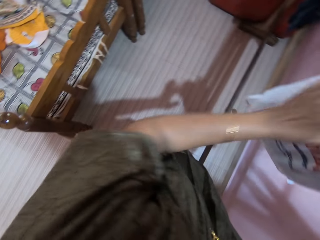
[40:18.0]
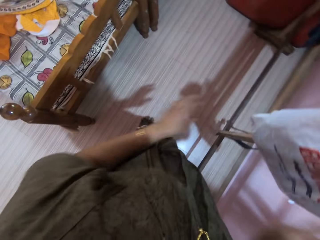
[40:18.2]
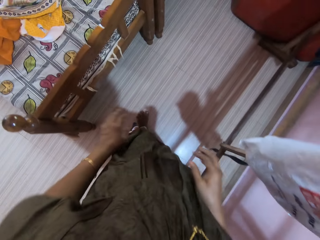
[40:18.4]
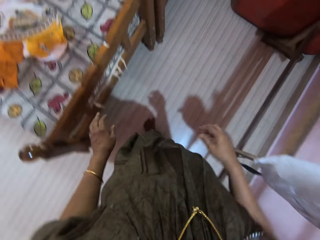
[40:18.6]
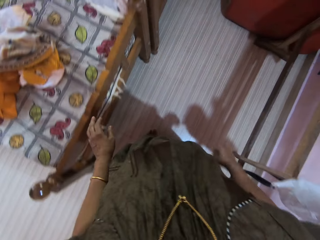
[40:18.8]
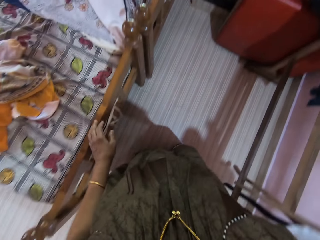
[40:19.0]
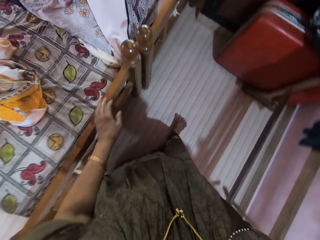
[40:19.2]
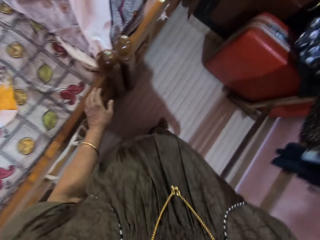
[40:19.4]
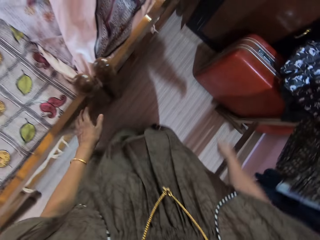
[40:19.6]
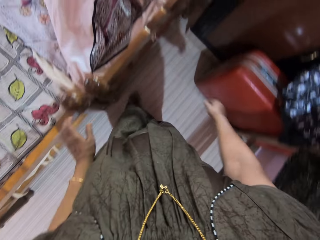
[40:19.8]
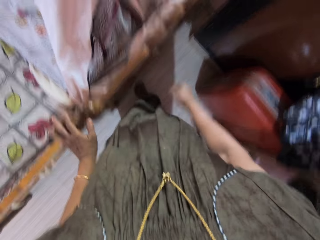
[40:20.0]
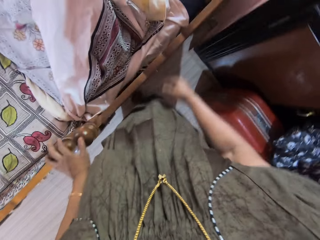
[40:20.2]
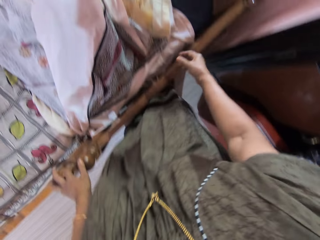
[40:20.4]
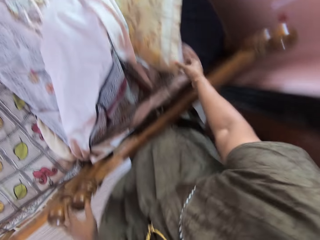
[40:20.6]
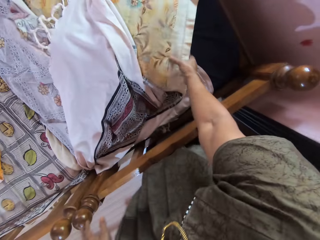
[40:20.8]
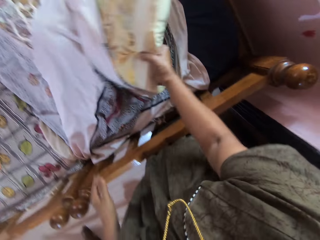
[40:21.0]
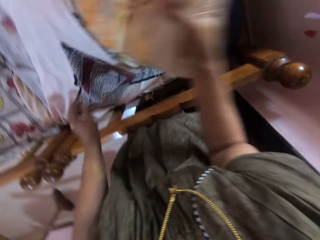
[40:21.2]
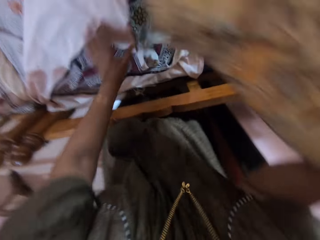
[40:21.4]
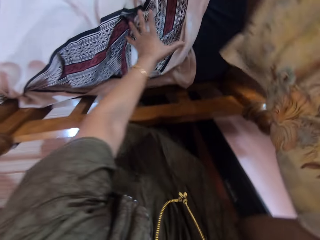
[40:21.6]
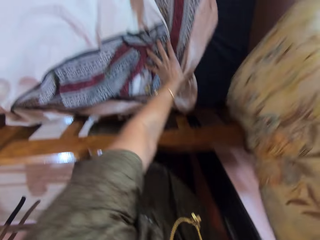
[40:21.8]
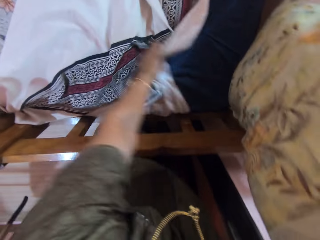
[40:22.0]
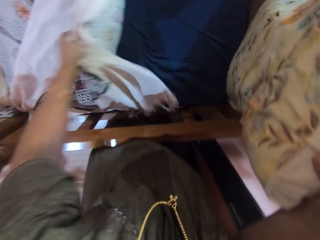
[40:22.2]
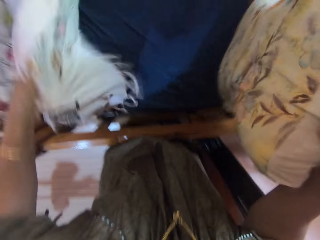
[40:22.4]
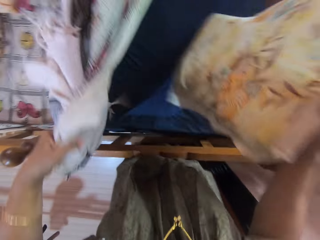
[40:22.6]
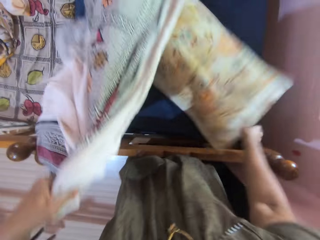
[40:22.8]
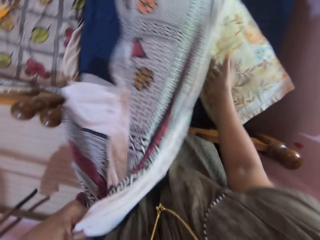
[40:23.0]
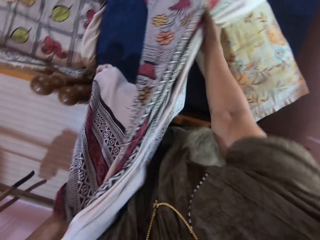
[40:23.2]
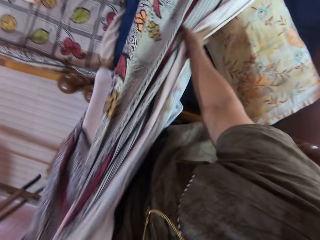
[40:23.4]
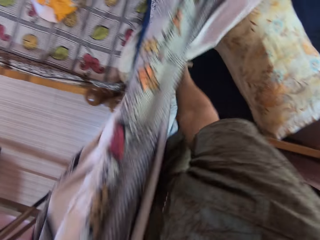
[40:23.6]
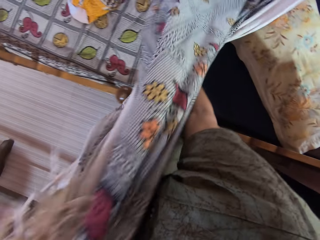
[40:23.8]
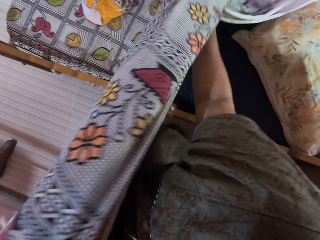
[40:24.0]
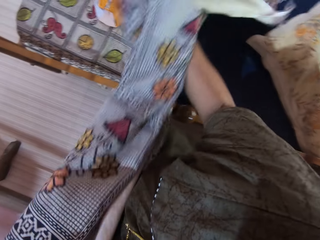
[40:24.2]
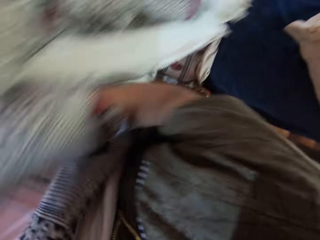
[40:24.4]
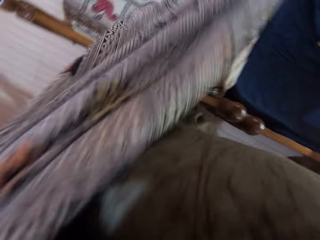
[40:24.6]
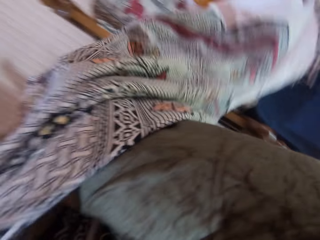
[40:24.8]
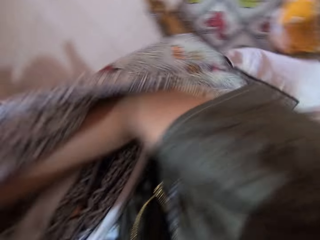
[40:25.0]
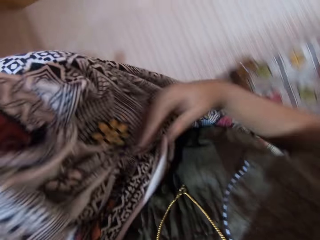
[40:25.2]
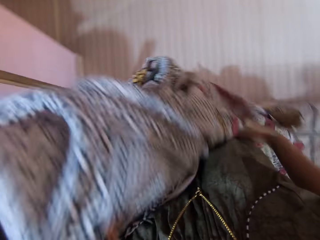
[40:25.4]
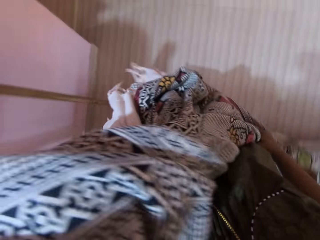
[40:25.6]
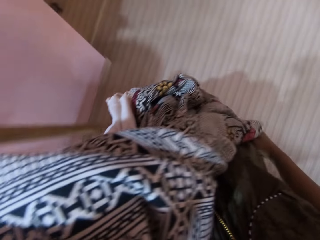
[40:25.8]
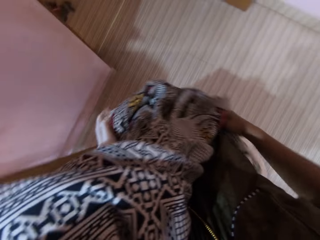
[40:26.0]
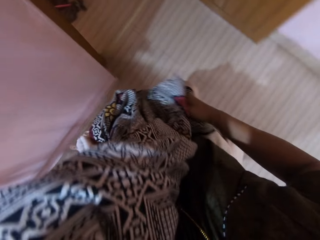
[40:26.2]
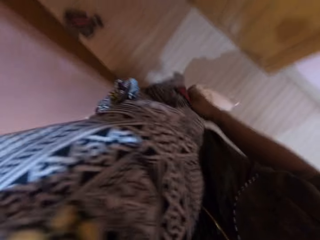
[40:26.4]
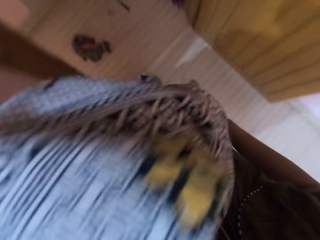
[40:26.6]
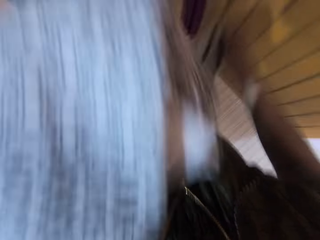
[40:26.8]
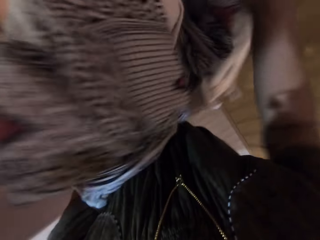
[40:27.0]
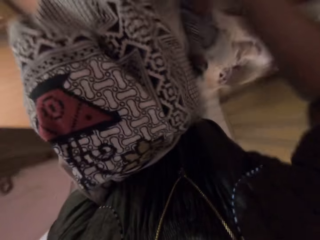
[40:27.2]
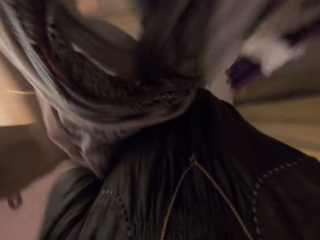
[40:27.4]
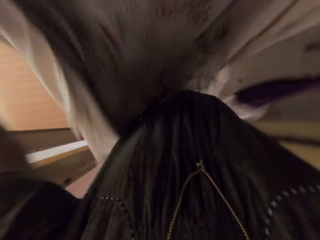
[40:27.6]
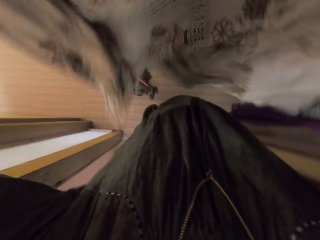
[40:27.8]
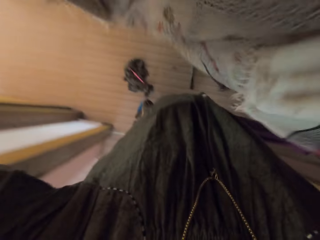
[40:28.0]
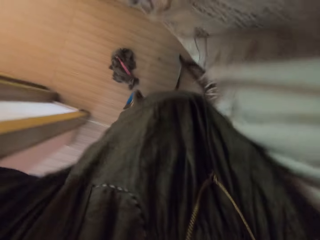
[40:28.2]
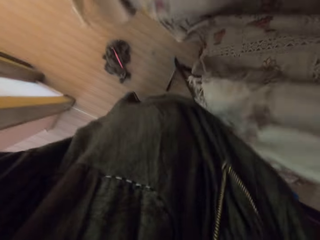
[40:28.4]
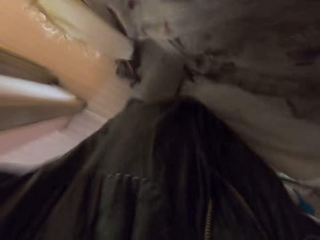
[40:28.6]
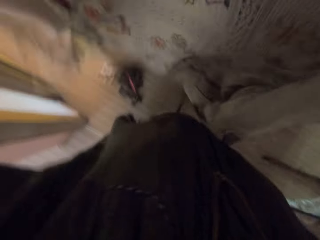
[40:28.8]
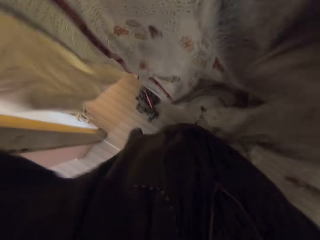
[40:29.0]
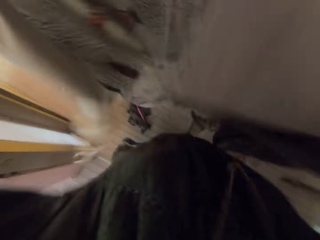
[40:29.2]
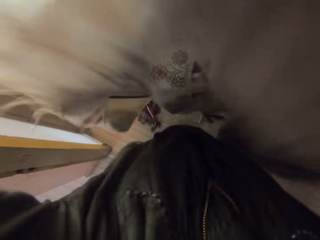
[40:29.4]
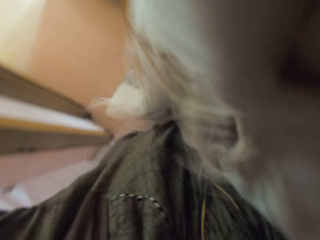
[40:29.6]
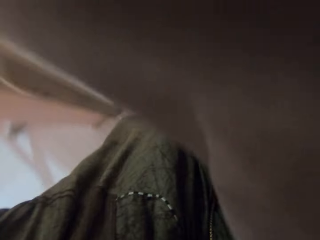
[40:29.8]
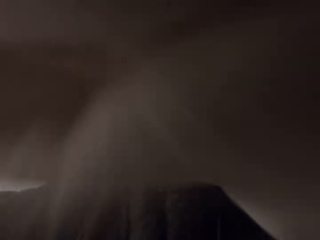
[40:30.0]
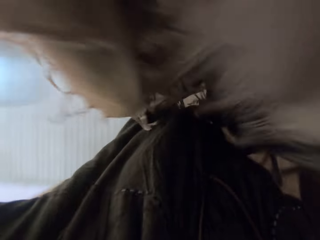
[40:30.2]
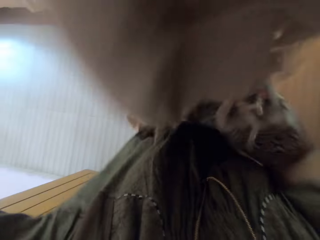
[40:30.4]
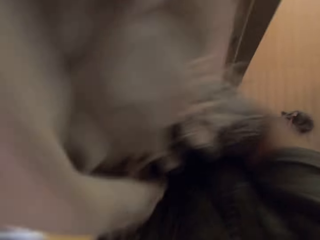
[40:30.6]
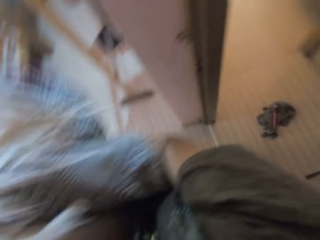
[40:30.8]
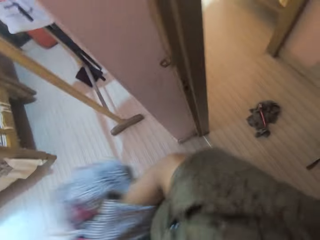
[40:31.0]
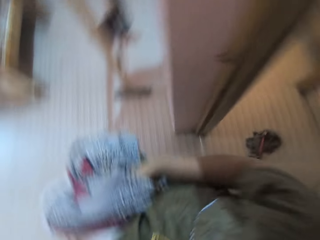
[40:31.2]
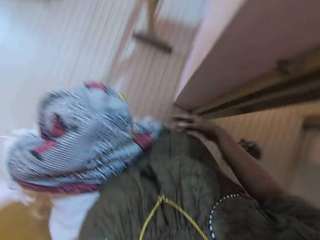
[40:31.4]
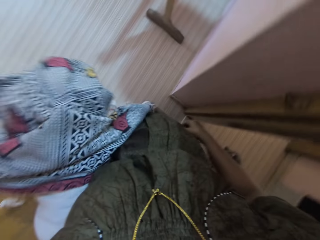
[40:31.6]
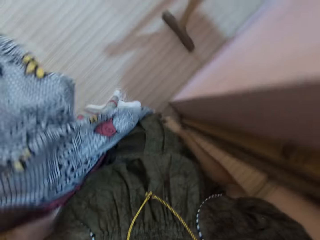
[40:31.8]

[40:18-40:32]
The camera wearer hangs the nylon in the cloth rack. She walks alongside the cloth rack. She picks up a pillow from the bed with her right hand. She draws the bedsheet with her left hand. She places the pillow on the bed with her left hand. She removes the bedsheet from the bed with both hands. She dusts off the bedsheet at the corridor.

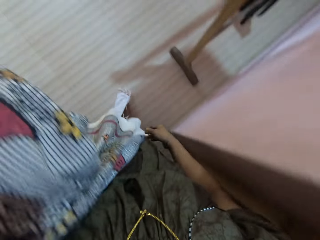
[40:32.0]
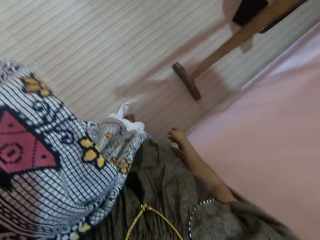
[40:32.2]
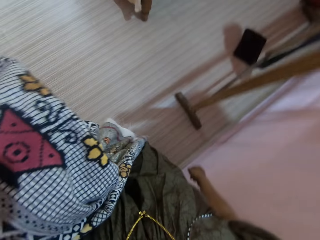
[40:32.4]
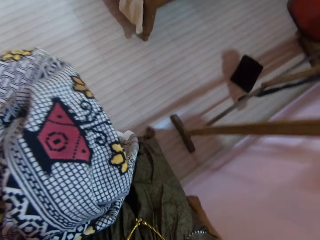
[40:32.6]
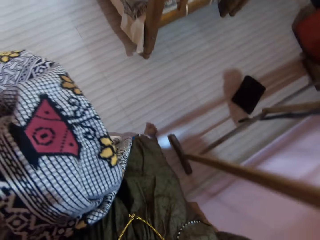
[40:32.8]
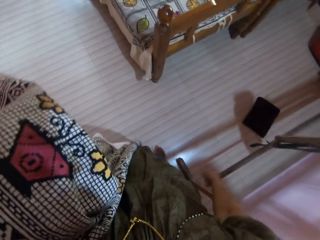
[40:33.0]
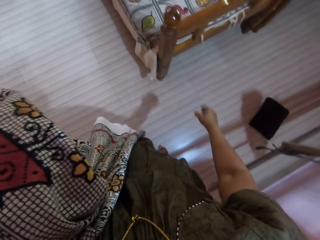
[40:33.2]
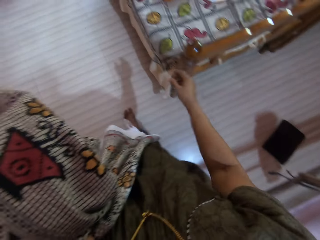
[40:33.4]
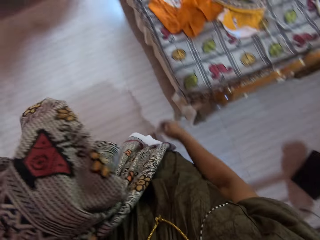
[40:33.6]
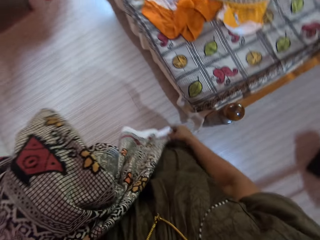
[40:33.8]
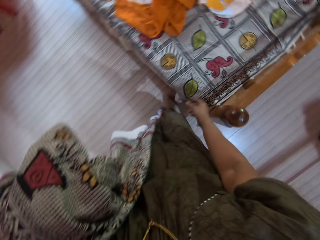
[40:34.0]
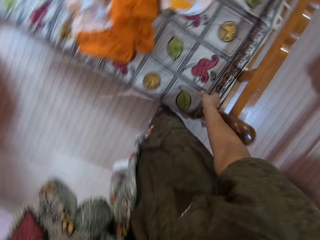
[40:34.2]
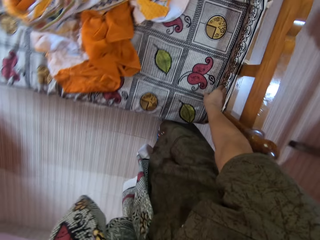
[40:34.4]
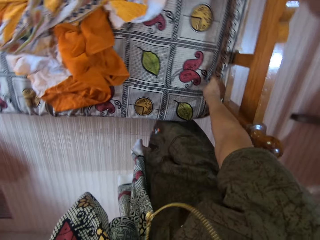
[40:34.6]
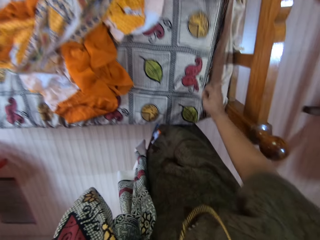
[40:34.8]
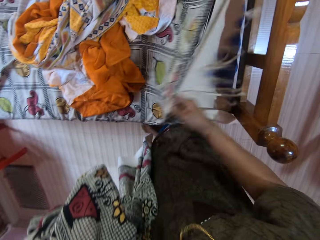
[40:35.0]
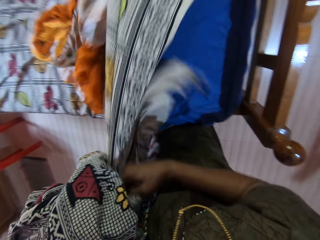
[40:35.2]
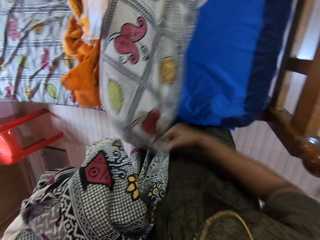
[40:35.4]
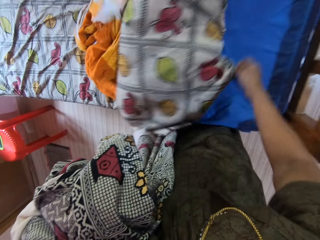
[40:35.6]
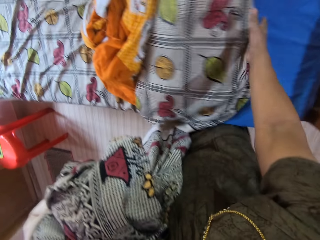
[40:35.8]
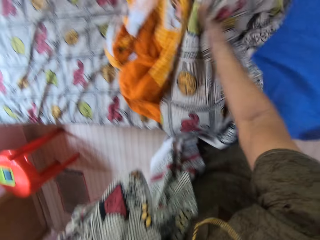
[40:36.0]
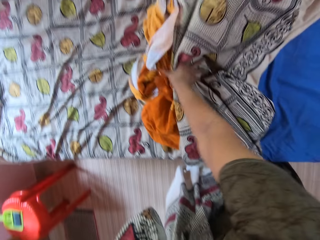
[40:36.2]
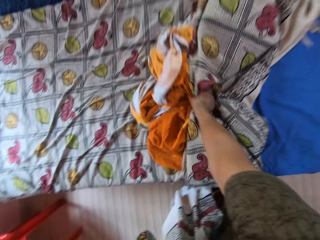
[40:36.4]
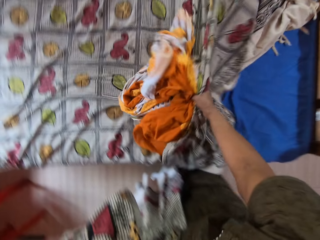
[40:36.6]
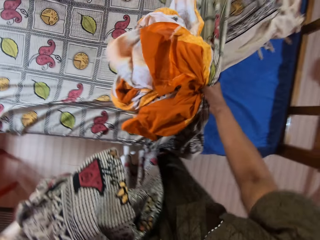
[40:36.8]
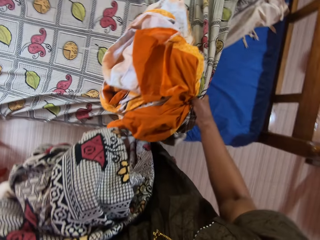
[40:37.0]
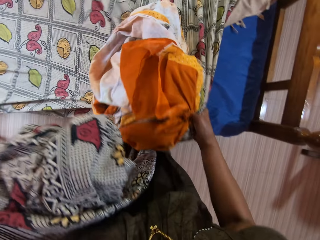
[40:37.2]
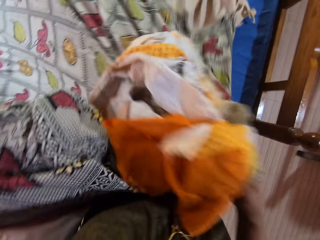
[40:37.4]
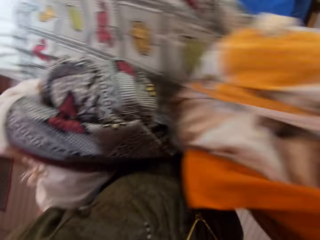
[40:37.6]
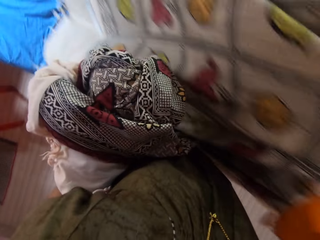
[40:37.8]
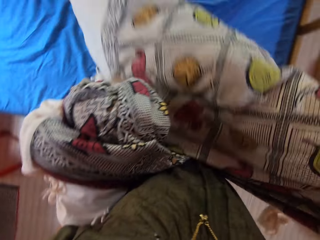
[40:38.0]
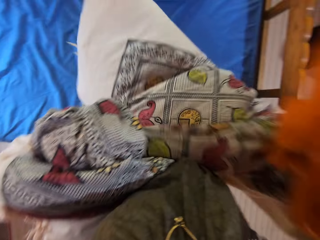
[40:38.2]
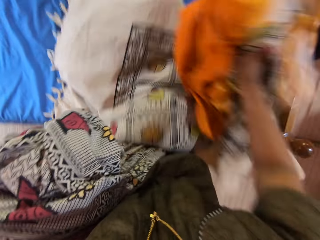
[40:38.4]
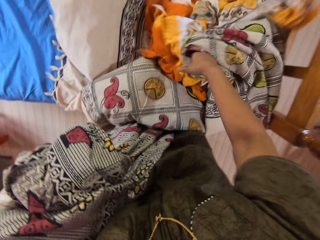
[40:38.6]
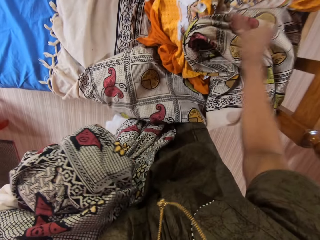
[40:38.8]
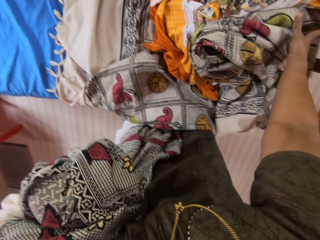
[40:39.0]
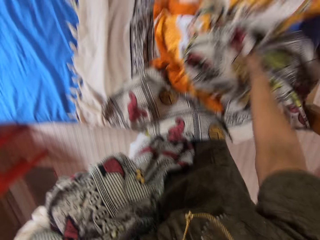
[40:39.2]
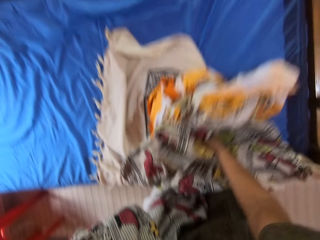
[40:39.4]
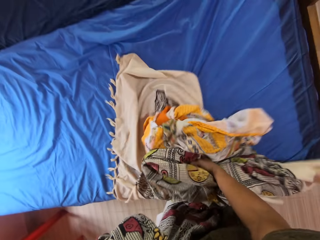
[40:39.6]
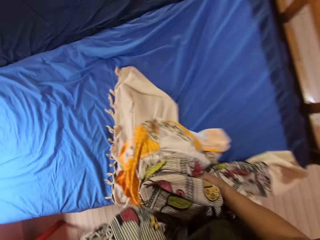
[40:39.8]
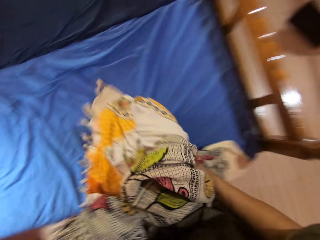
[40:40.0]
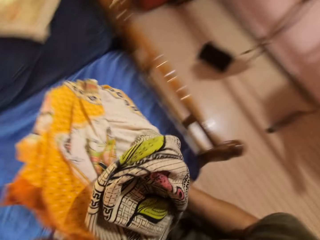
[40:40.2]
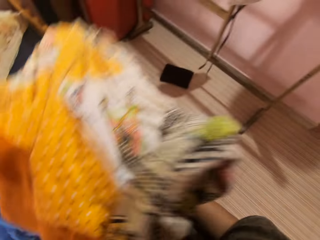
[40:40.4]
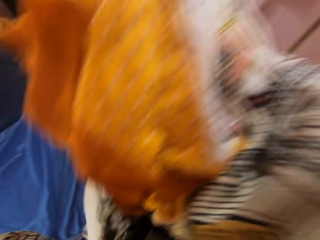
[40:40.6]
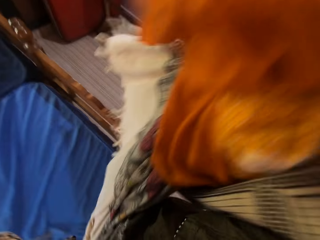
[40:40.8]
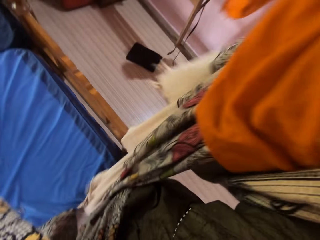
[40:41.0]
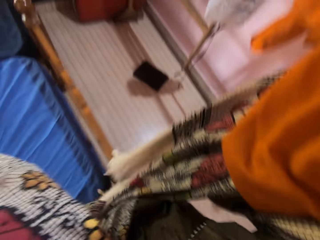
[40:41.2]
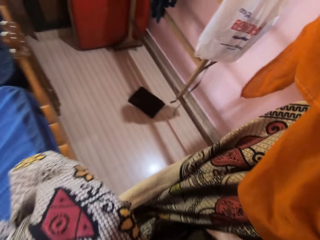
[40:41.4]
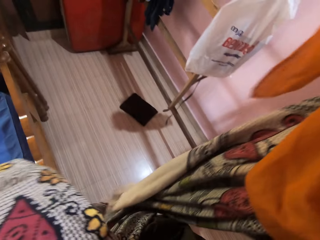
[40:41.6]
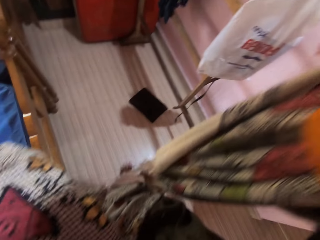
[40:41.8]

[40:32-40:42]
The camera wearer walks toward the bed. She holds the bedsheet with her left hand. She talks with a man. She picks up another bedsheet and a cover cloth from the bed.
